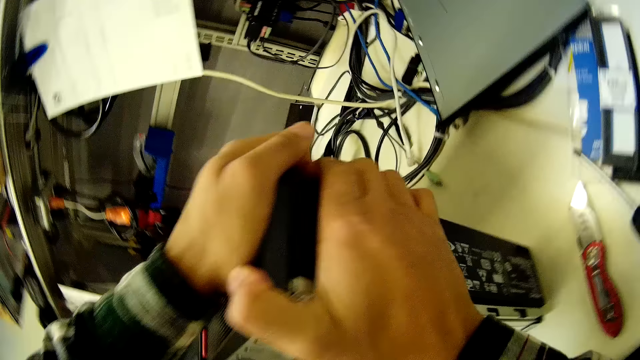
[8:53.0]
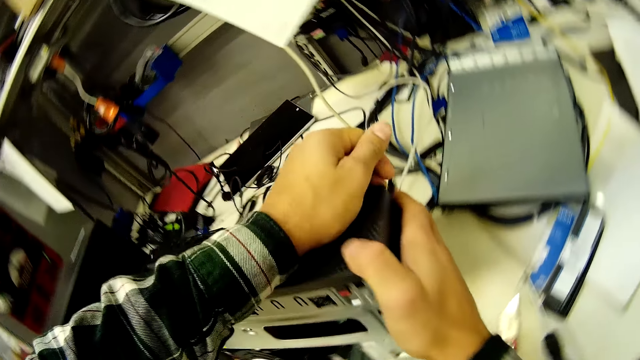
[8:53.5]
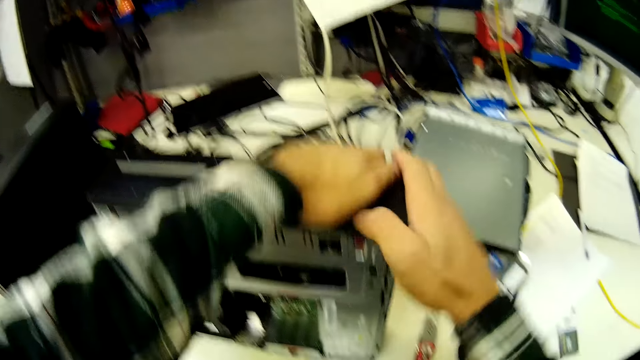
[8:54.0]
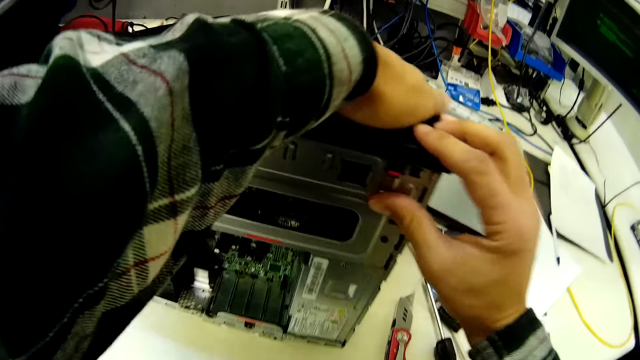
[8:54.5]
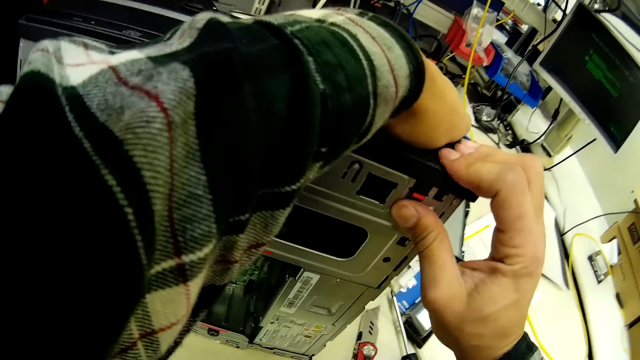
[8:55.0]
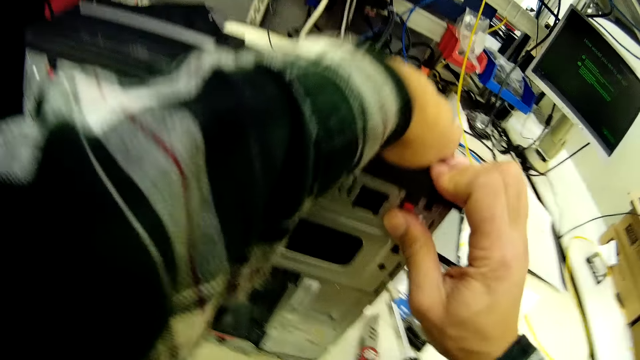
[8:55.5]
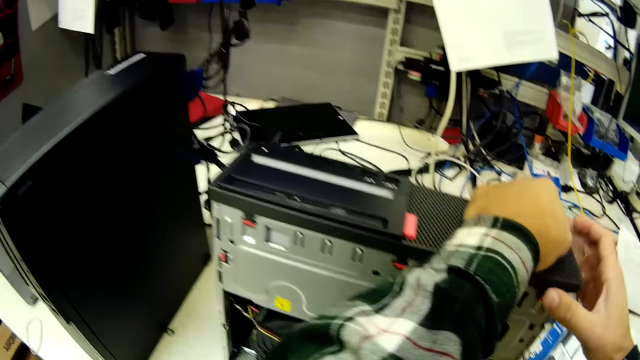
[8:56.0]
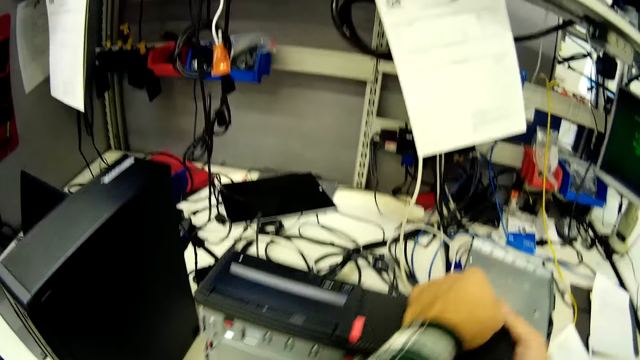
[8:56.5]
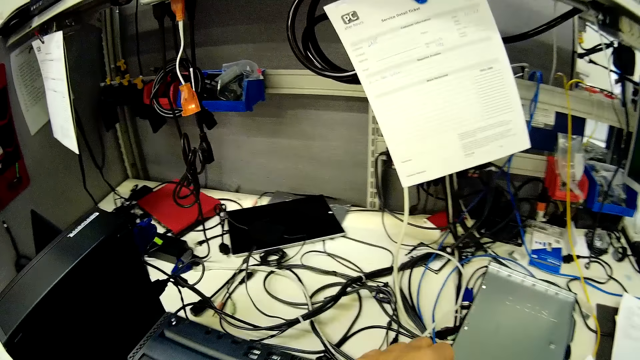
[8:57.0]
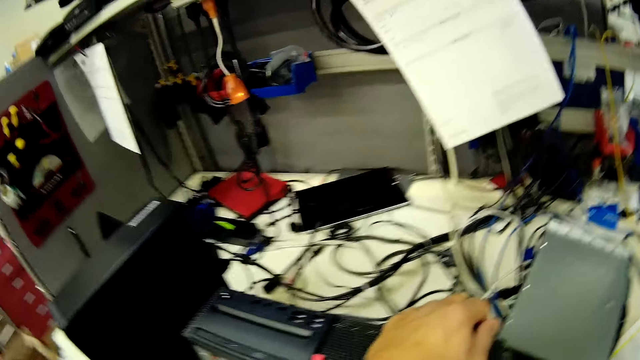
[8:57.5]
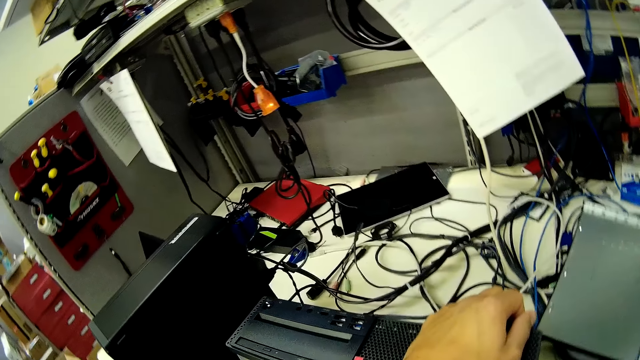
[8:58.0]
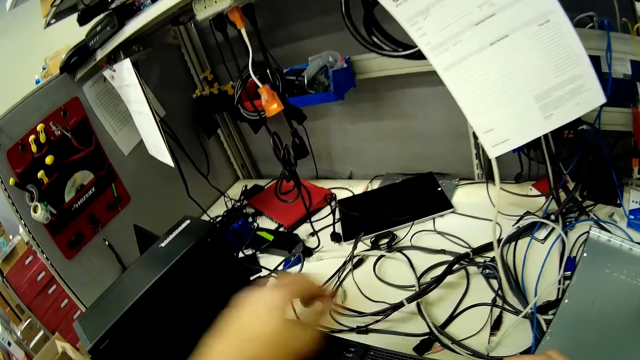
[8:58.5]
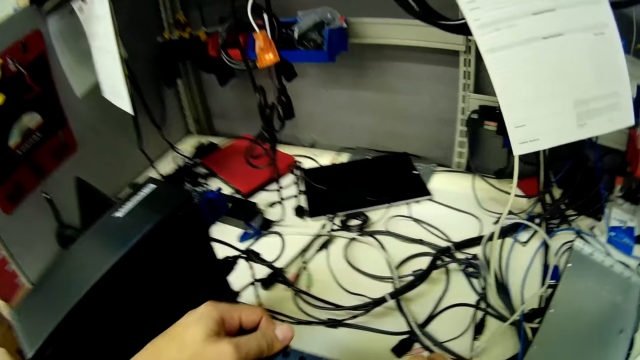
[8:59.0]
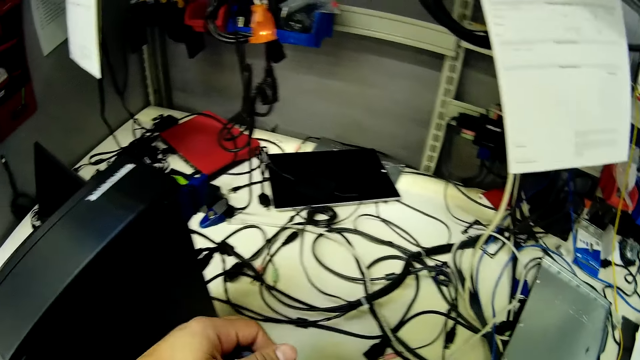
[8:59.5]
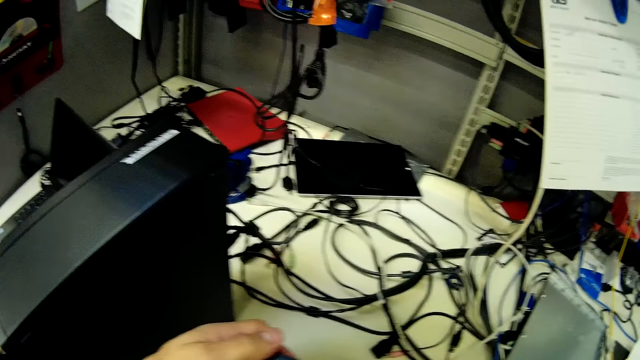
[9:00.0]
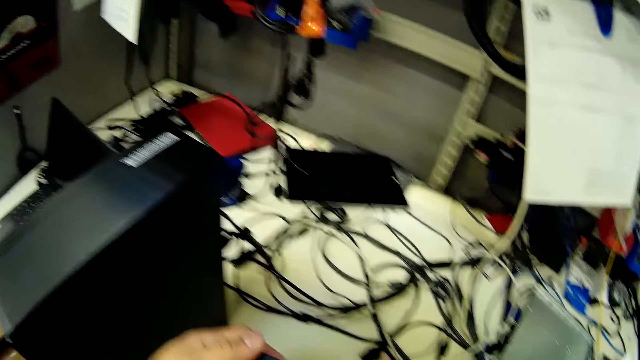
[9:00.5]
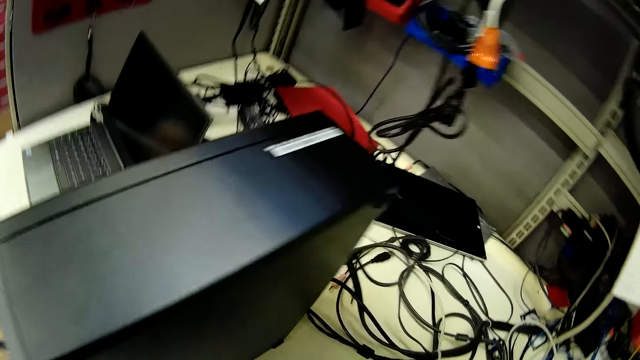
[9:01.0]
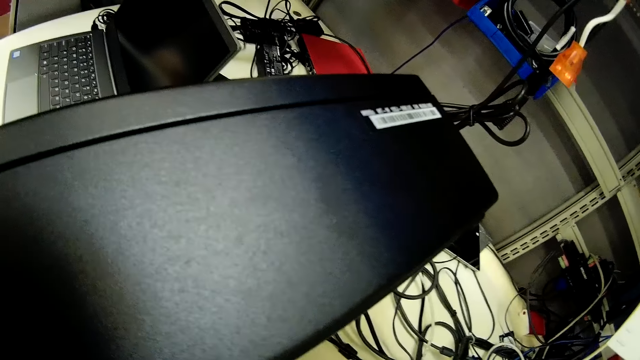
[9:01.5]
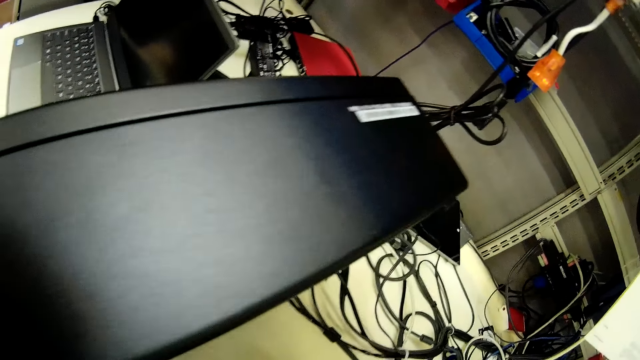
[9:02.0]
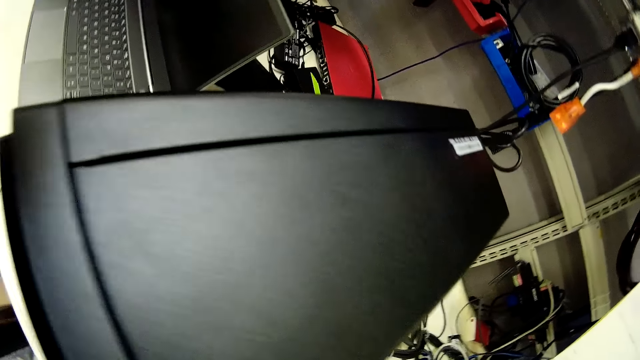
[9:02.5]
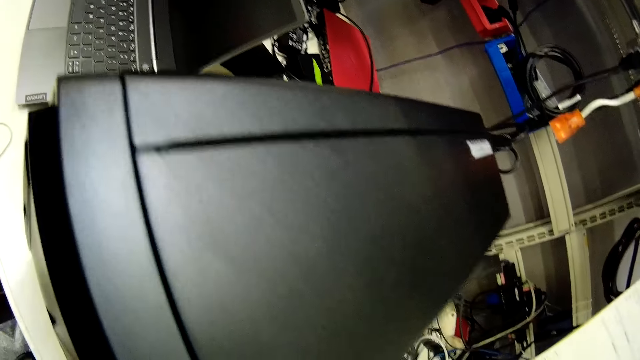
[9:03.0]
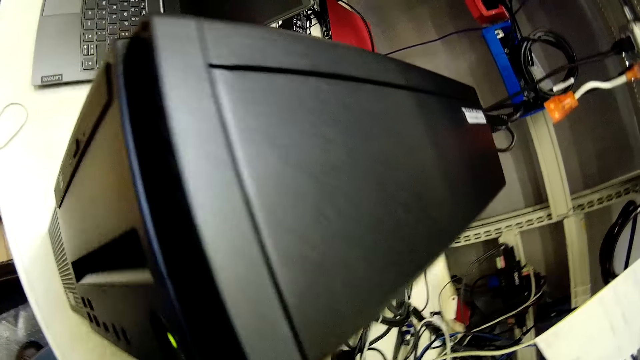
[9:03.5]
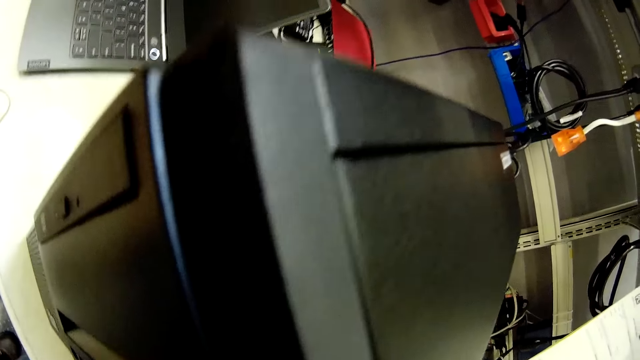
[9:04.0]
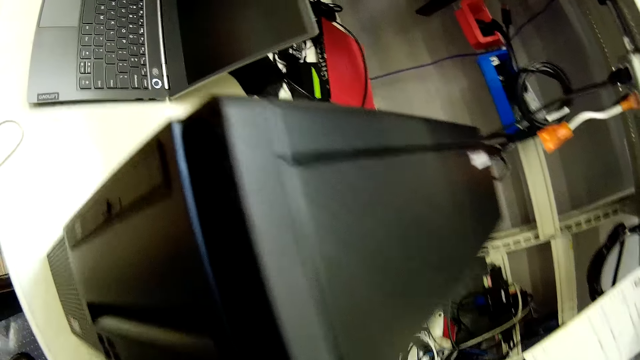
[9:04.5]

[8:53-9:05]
The camera wearer holds the CPU by both hands.

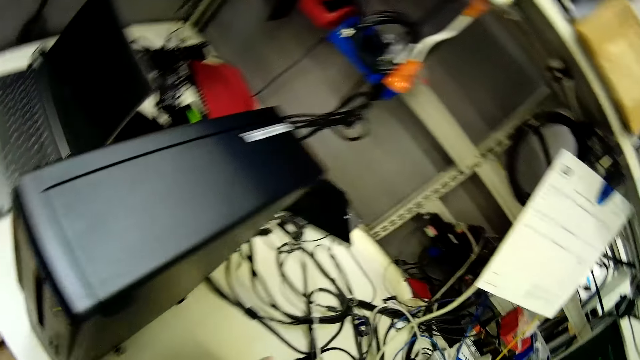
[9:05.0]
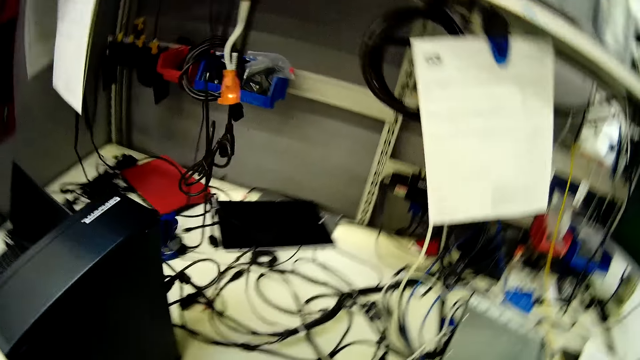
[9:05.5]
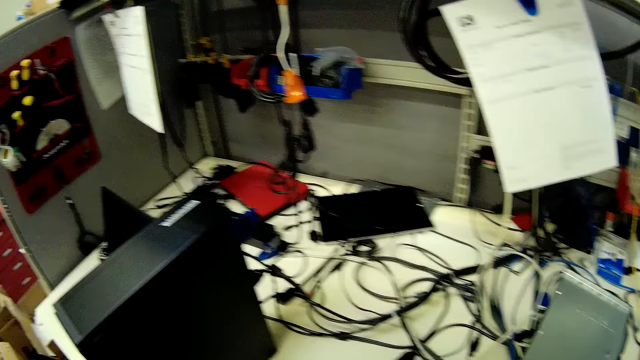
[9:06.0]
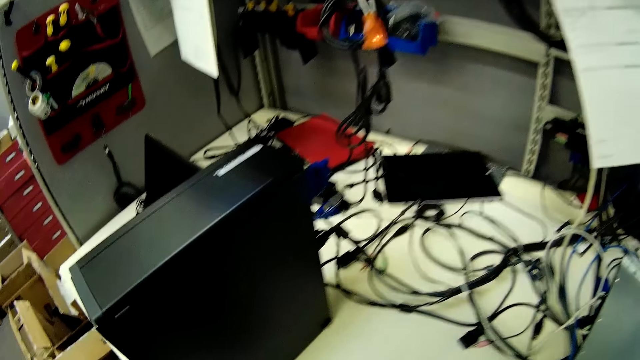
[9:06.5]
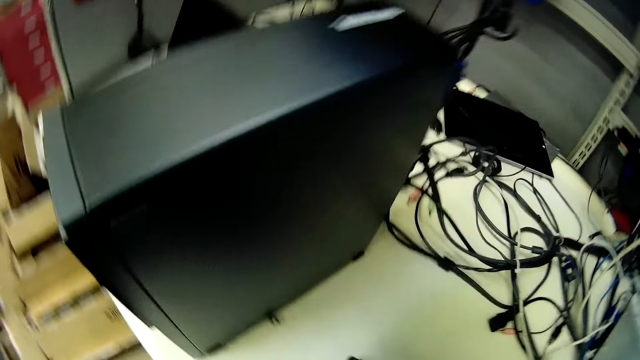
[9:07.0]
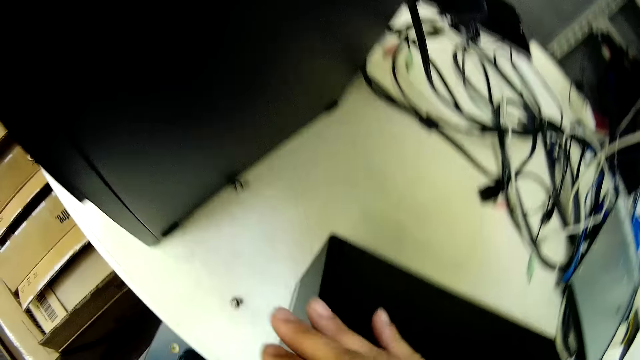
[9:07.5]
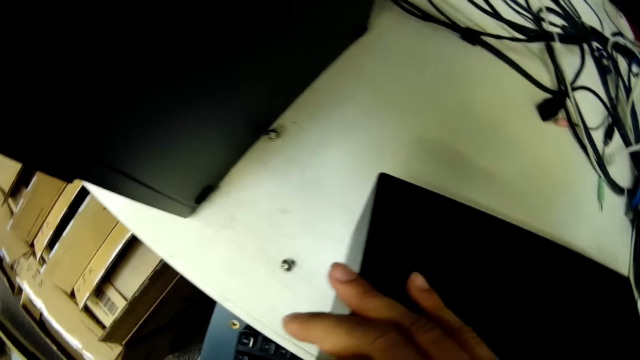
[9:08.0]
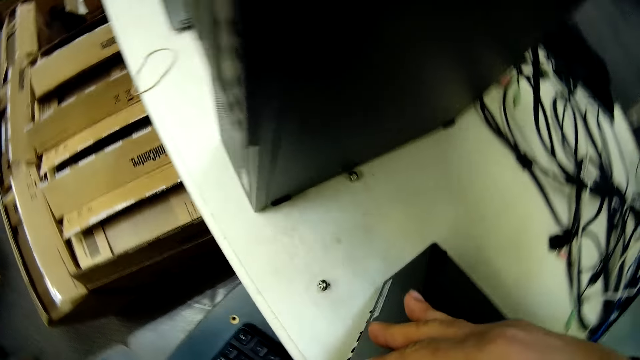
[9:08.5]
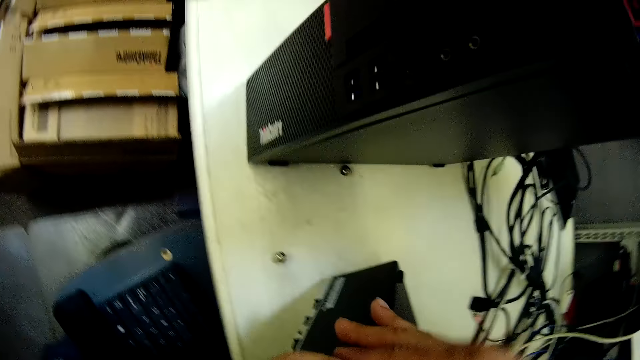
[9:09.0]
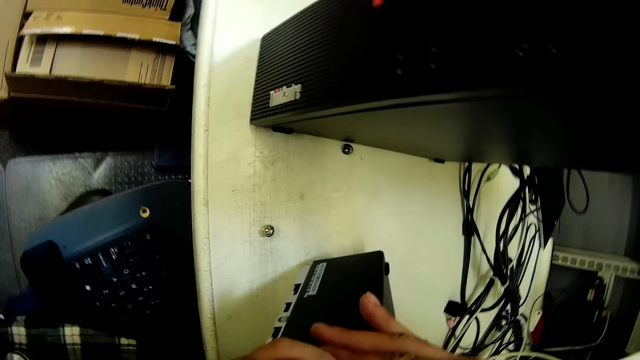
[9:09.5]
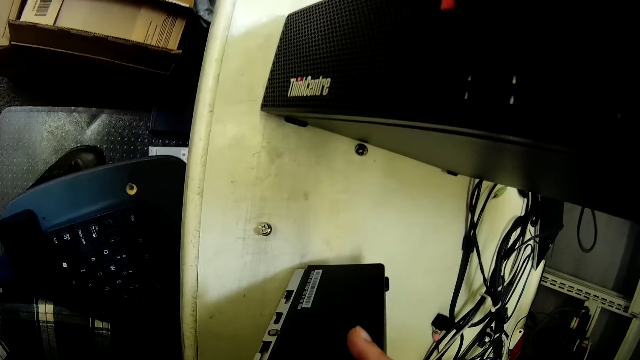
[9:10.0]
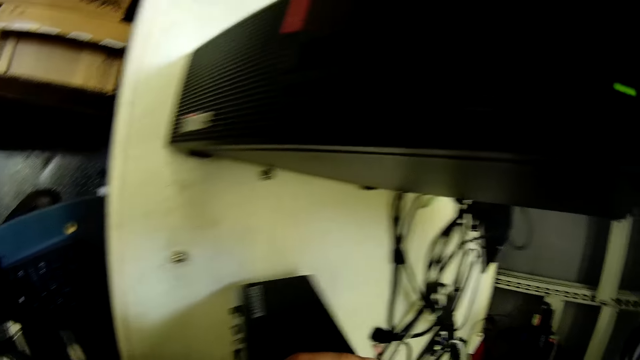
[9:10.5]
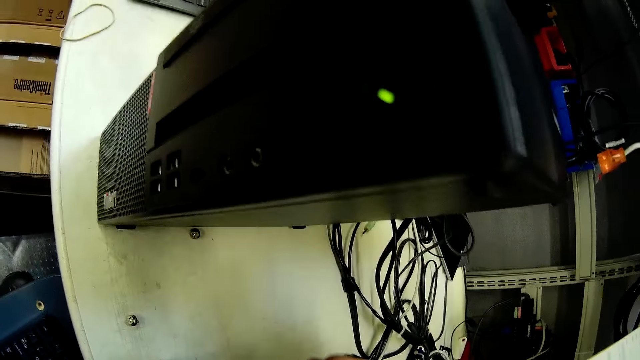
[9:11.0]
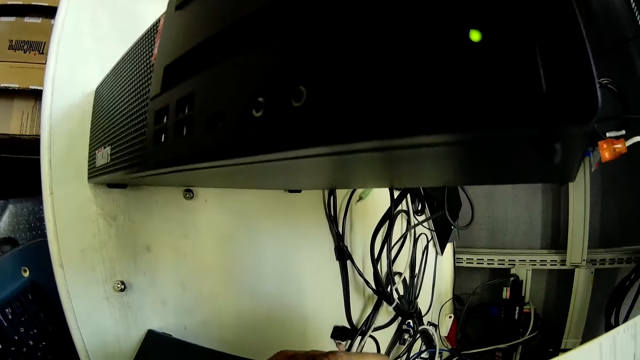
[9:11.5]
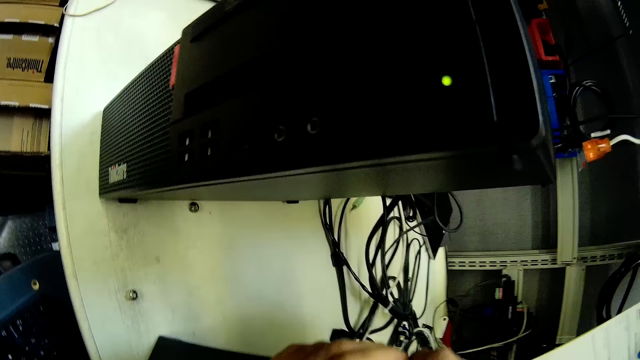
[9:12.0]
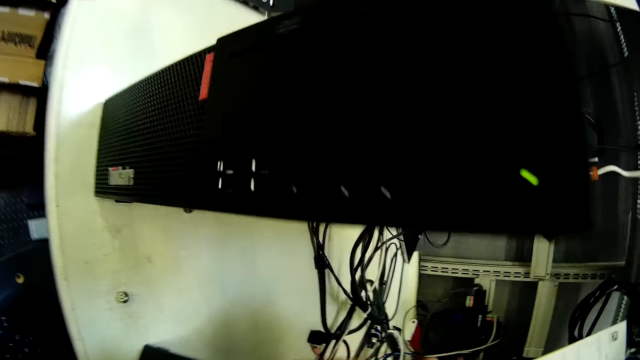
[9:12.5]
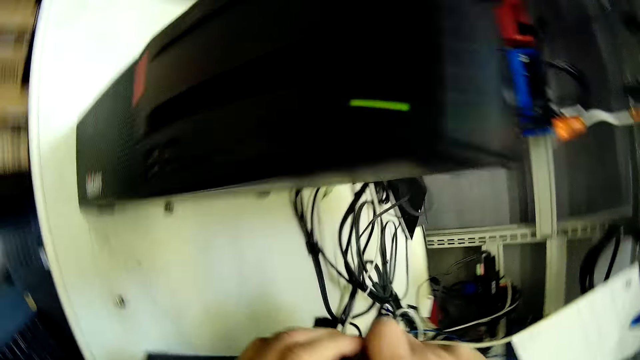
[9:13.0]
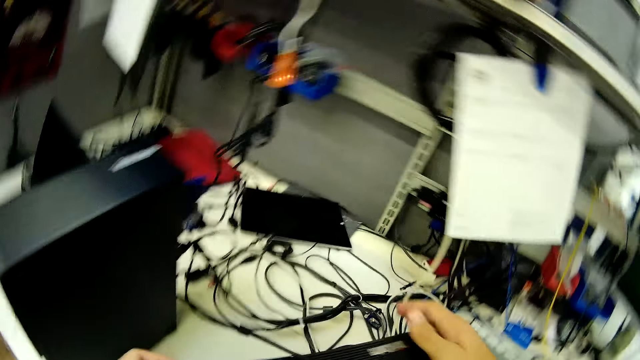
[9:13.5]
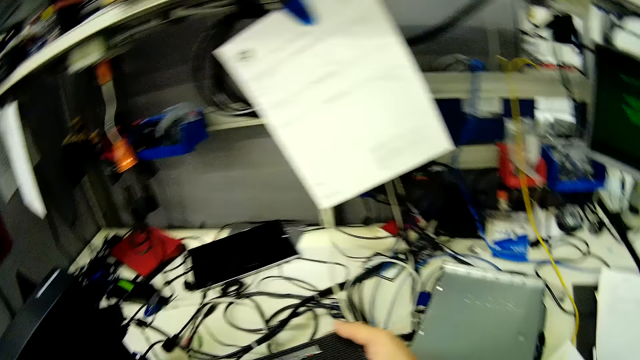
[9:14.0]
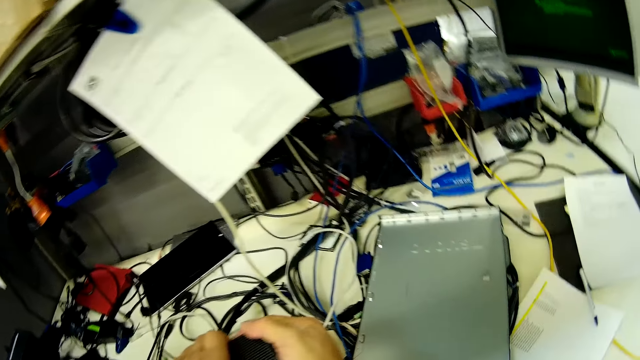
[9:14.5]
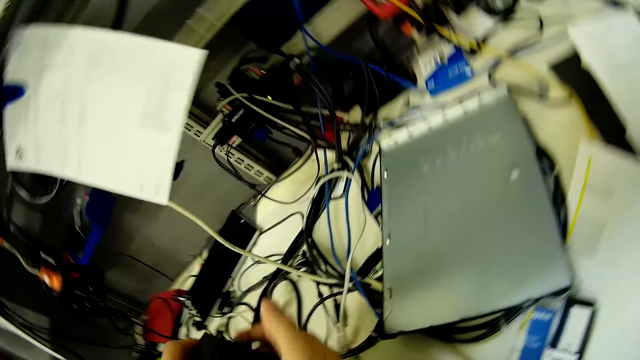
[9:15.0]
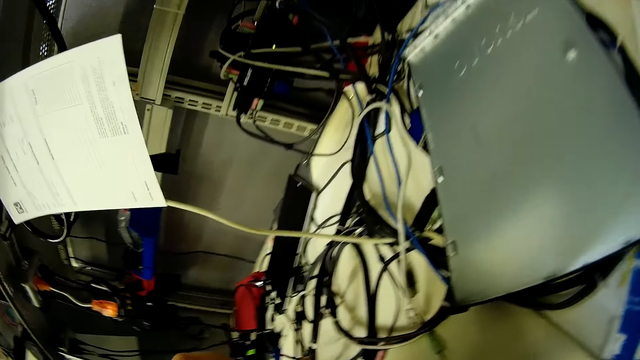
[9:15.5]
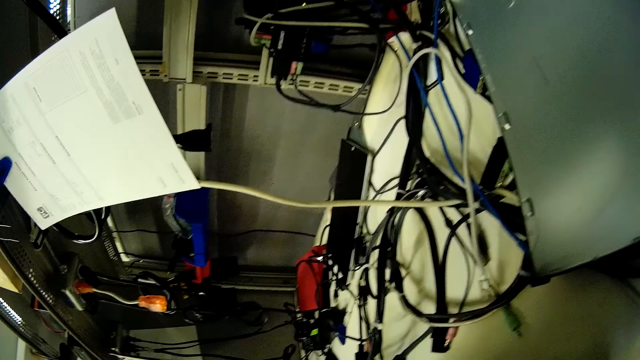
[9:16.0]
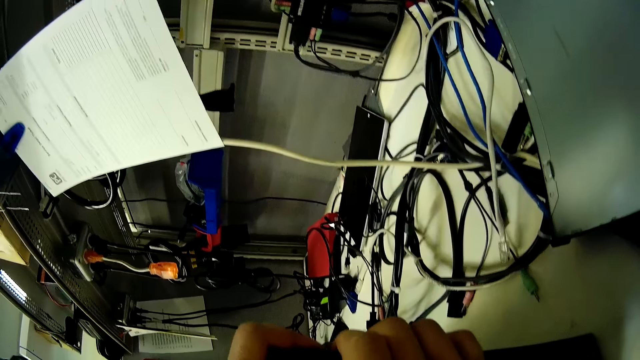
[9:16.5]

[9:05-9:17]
The camera wearer presses the CPU. They switch on the CPU.
